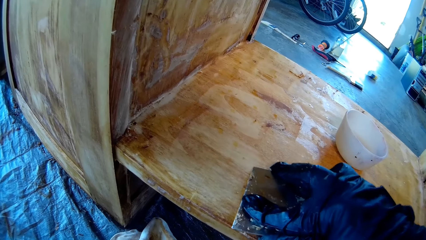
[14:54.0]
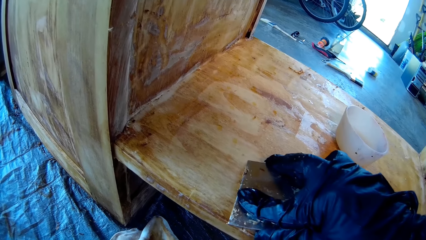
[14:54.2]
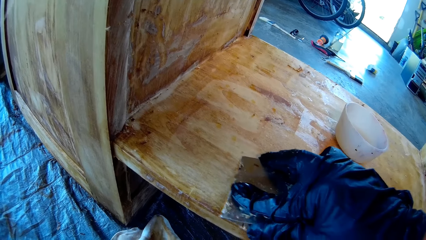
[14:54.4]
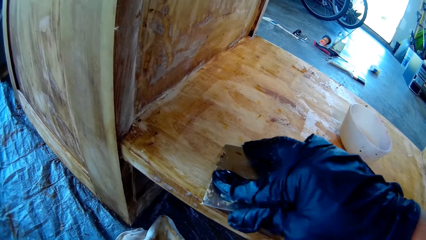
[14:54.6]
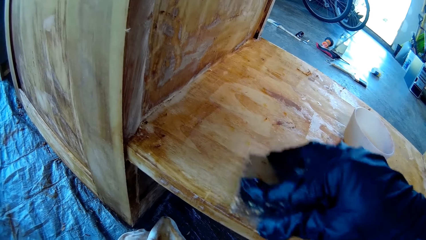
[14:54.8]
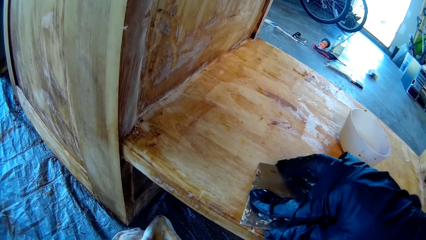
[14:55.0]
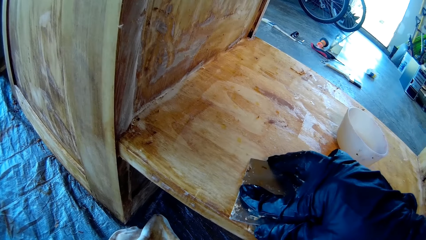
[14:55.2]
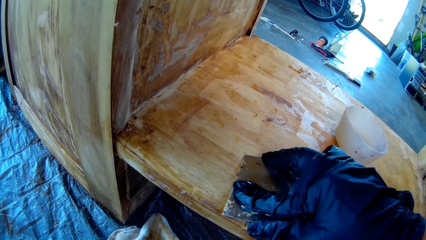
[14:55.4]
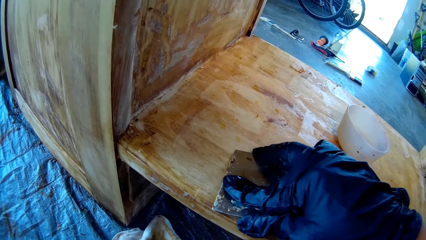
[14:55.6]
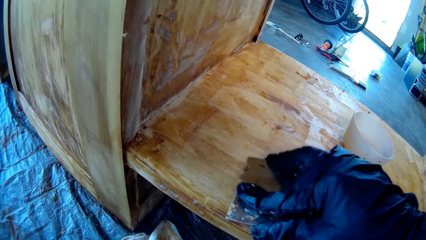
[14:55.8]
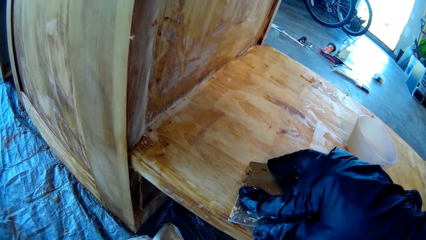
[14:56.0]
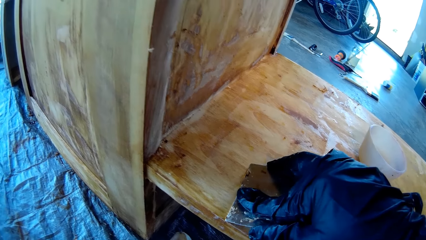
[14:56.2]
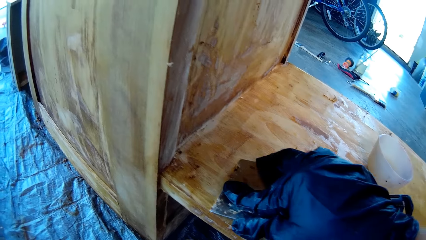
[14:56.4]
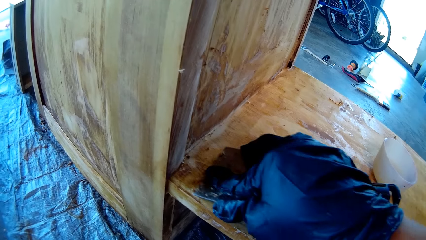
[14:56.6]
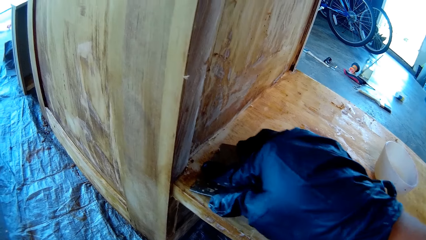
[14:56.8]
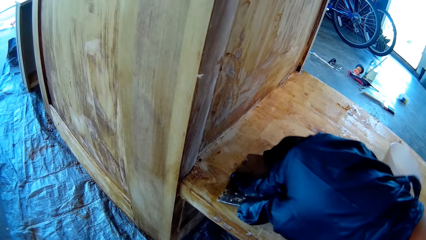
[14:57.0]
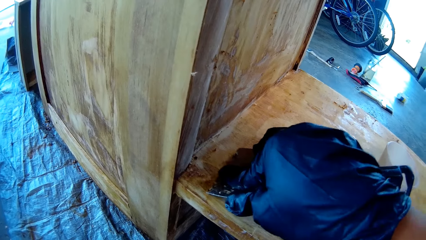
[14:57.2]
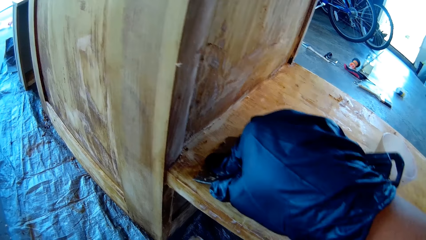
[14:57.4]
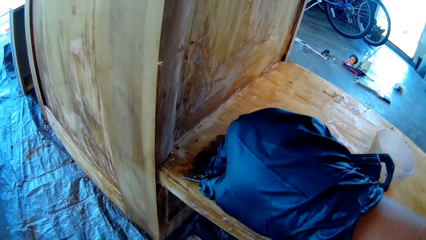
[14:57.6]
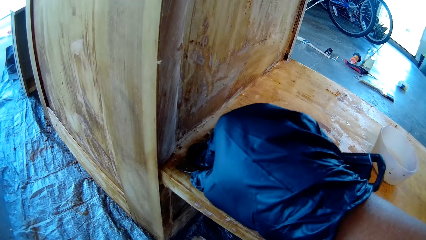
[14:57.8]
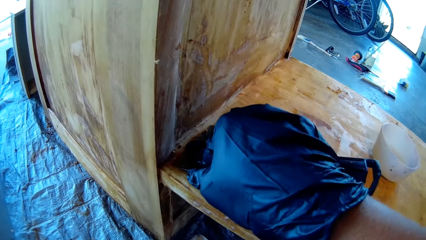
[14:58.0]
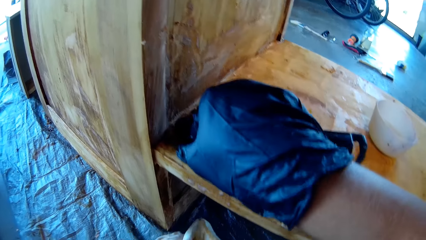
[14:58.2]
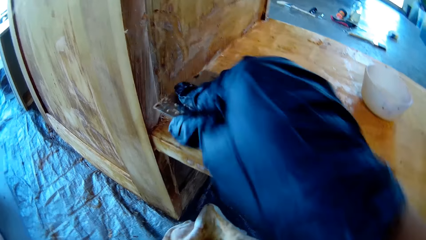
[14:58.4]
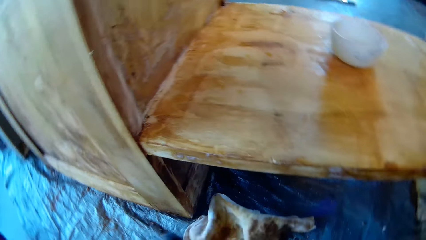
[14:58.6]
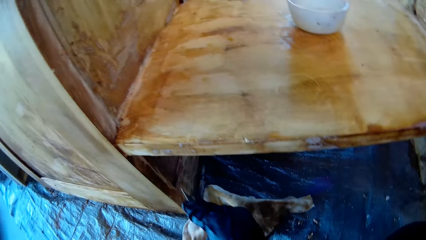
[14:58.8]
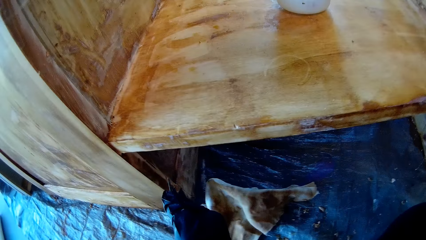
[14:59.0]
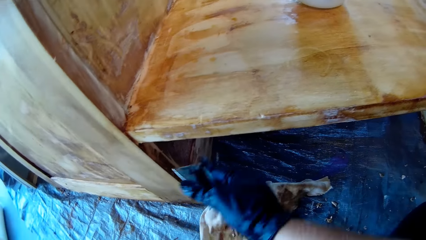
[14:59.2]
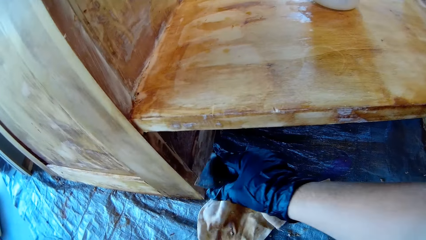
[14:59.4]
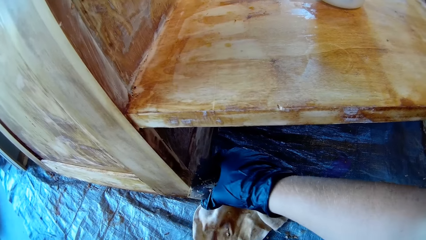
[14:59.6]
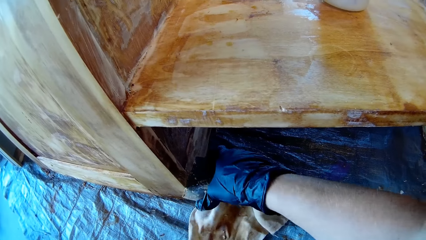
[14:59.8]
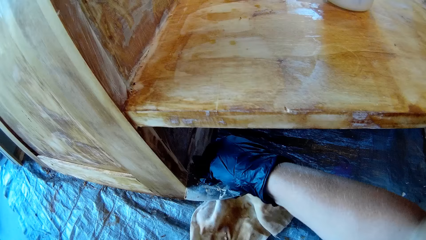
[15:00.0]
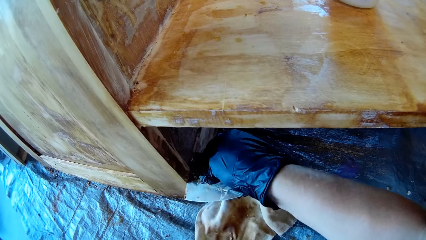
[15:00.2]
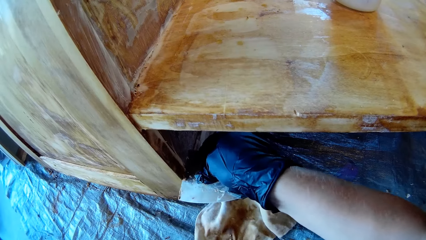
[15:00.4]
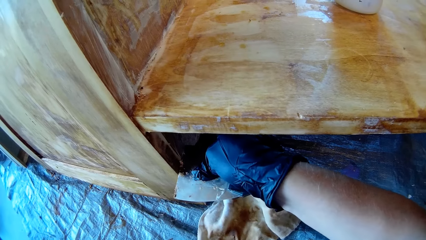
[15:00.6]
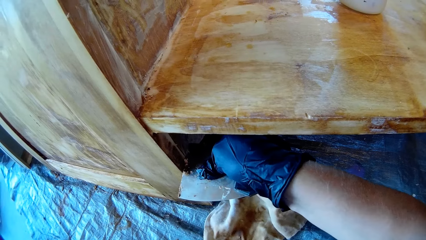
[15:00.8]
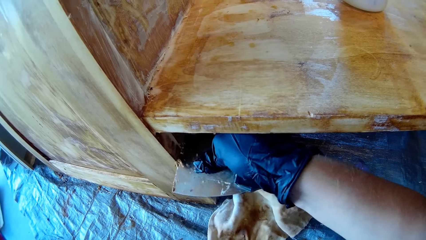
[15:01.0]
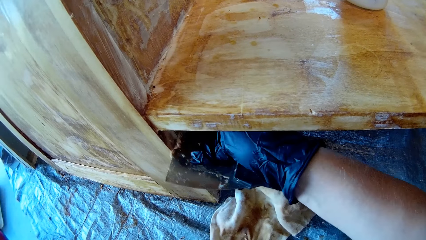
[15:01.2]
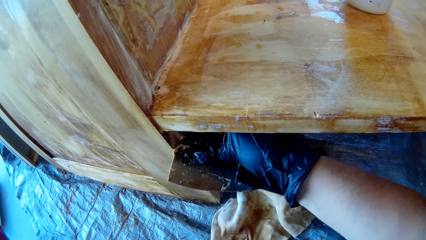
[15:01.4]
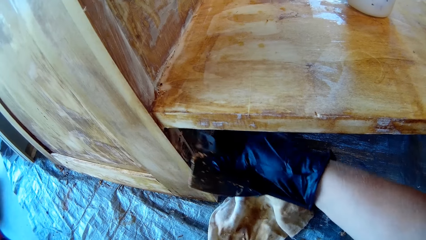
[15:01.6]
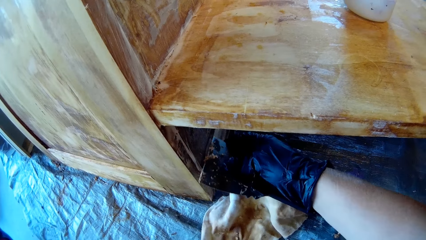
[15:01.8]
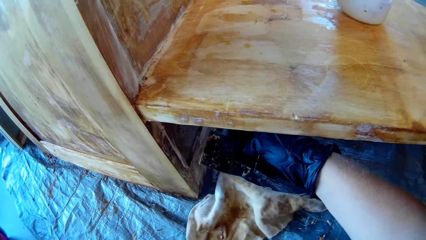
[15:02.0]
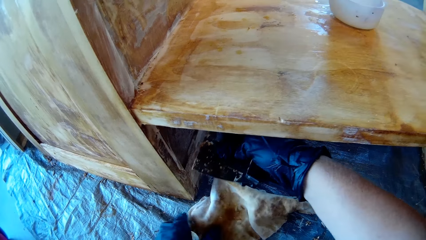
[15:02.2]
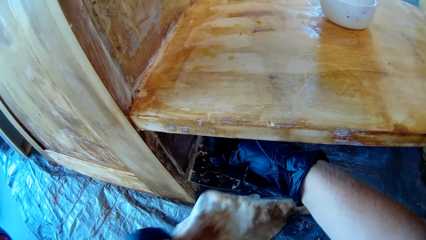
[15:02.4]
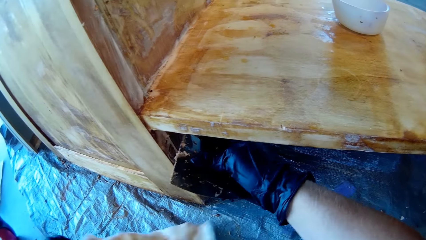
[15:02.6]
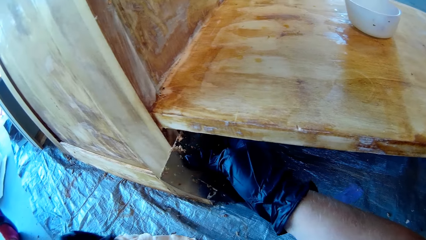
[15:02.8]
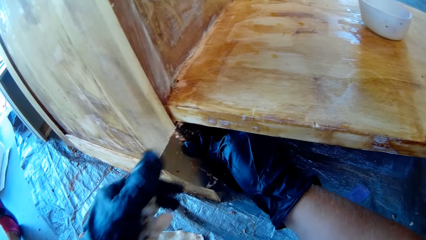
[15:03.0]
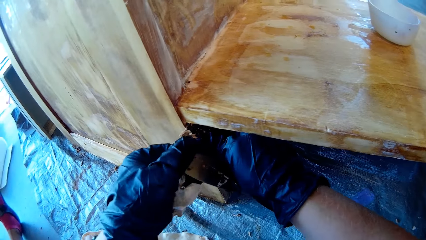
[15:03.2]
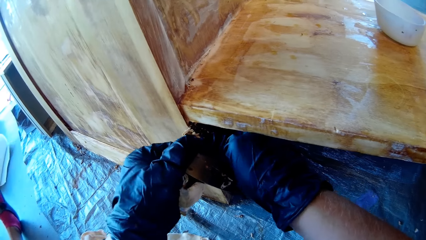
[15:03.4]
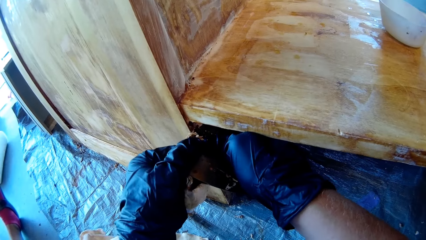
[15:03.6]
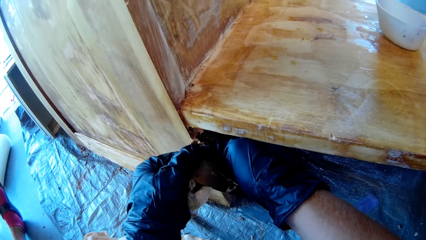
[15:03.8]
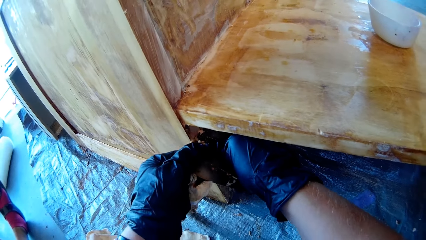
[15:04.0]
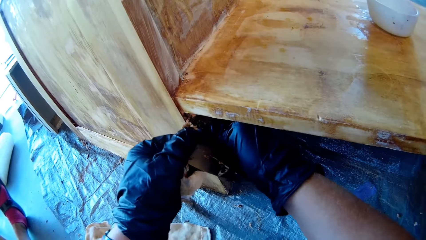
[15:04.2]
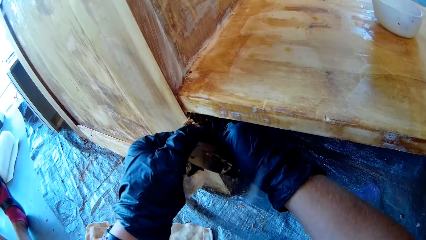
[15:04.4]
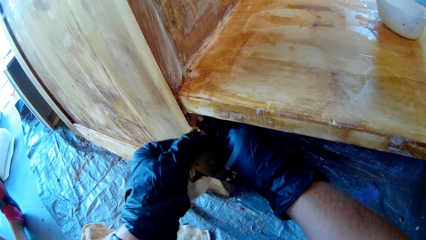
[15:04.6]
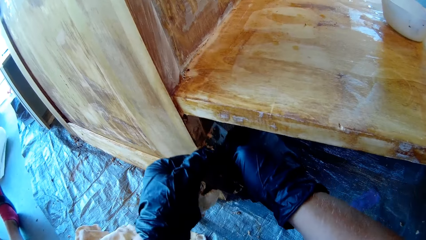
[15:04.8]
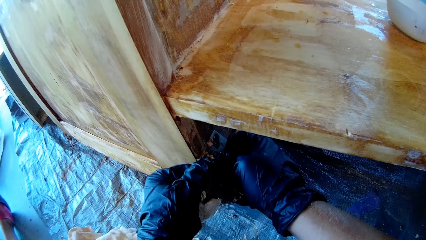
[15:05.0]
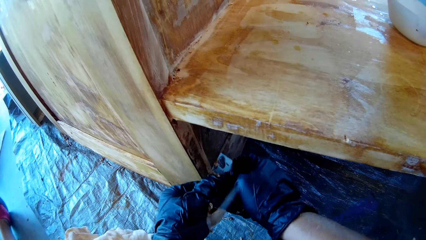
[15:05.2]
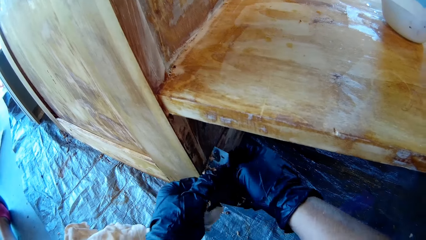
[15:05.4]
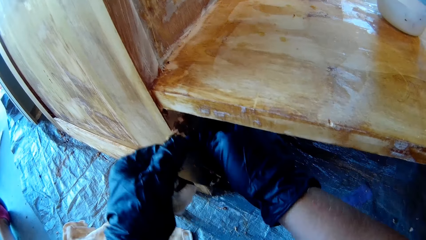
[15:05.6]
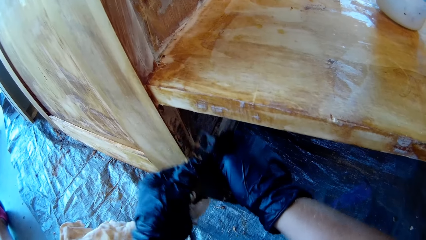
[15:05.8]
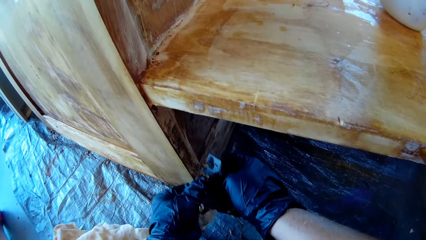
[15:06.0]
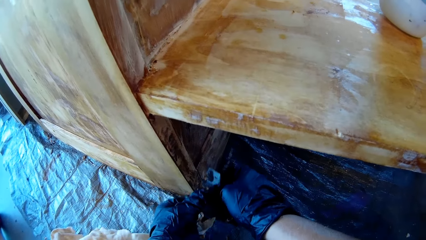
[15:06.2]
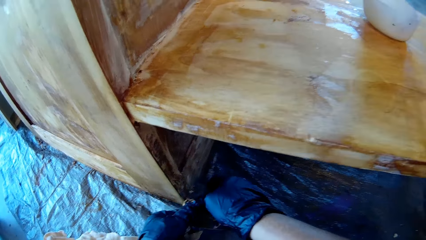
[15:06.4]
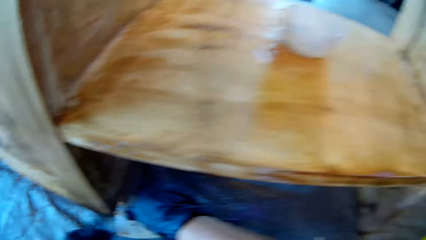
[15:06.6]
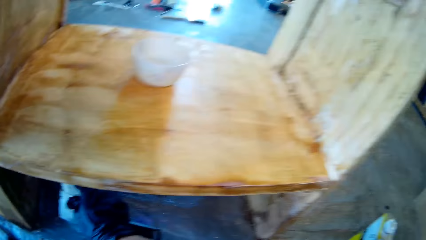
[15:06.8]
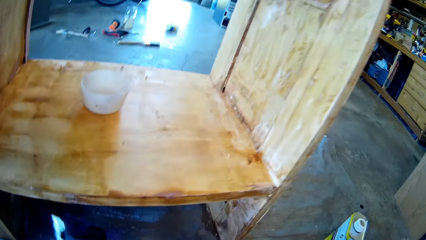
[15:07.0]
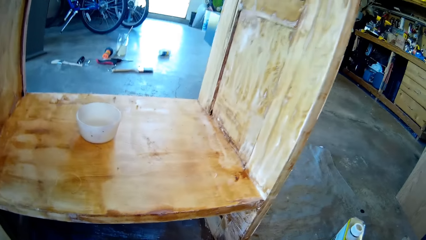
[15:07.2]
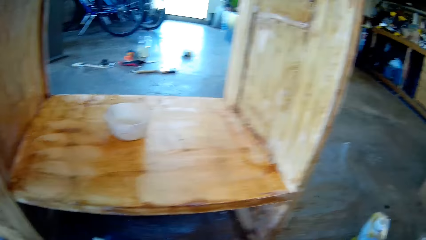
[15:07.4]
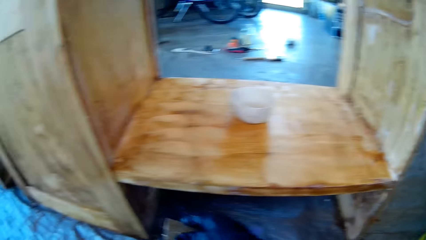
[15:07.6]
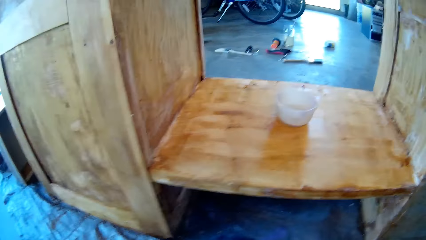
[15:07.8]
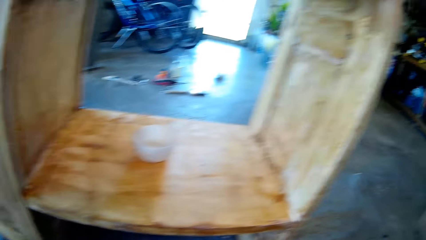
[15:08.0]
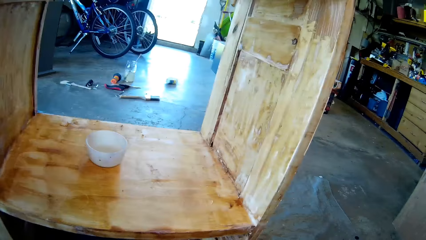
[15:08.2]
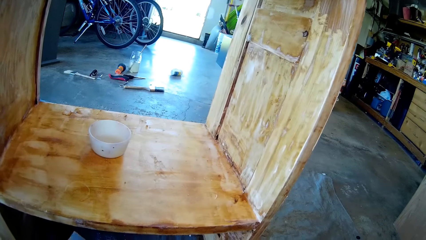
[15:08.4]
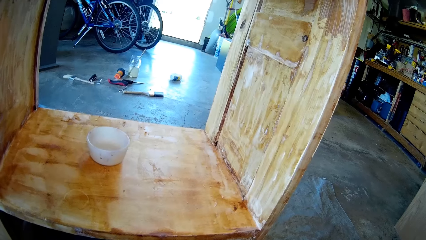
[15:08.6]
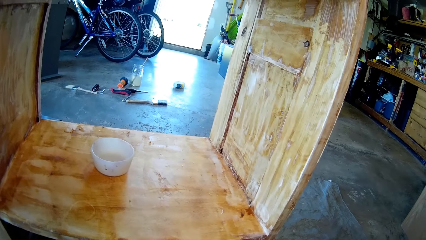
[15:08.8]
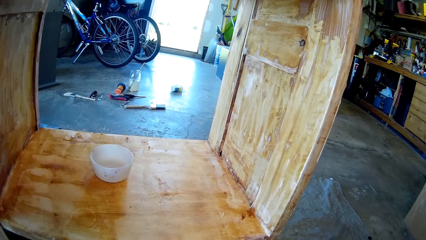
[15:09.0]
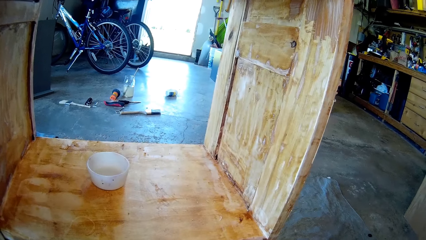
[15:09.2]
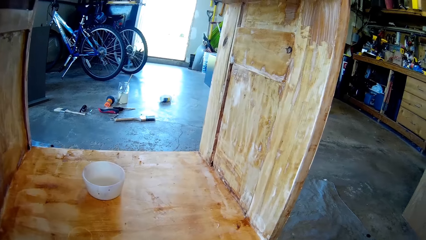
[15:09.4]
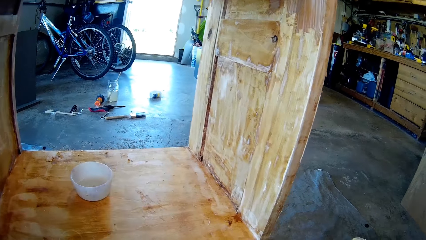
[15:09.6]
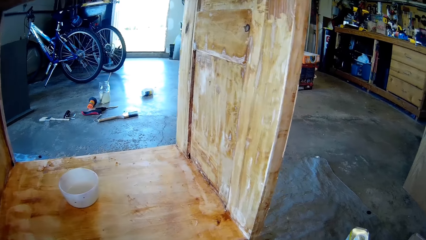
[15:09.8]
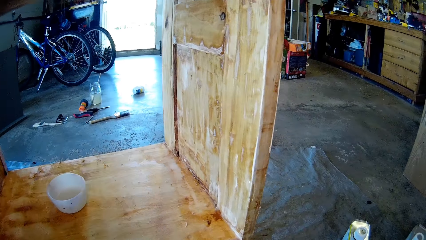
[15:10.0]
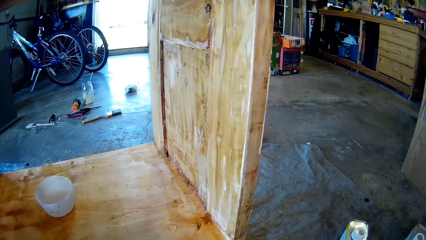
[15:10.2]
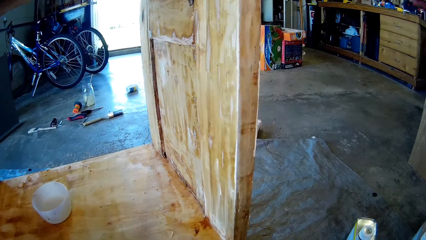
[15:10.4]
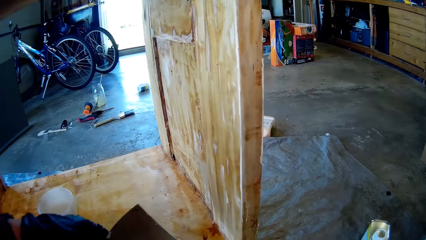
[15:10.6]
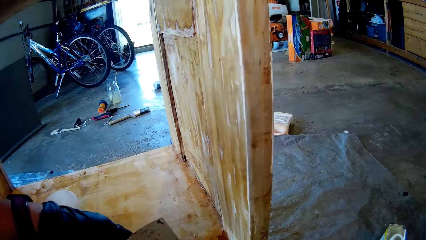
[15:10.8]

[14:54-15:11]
The camera wearer moves a cloth on the floor. They hold a scraper with hands. They remove dirt on a wood with the scraper.
